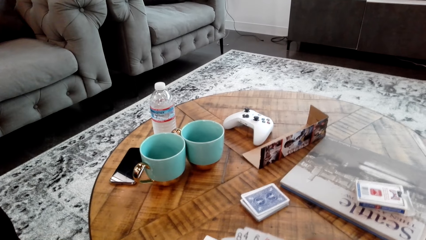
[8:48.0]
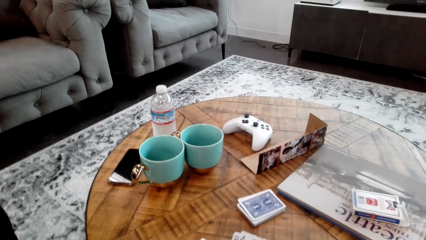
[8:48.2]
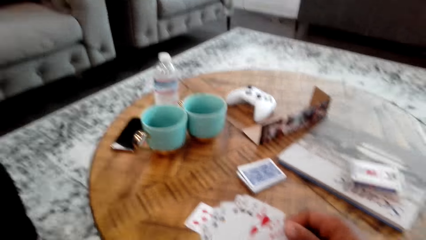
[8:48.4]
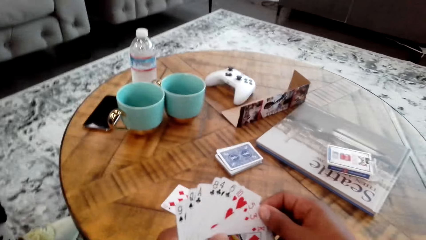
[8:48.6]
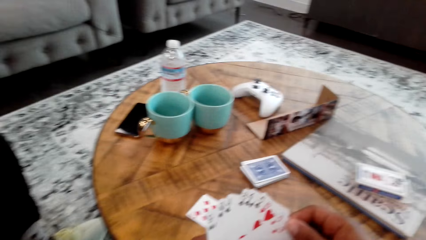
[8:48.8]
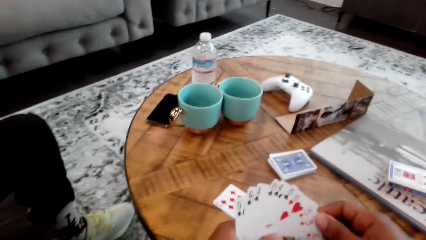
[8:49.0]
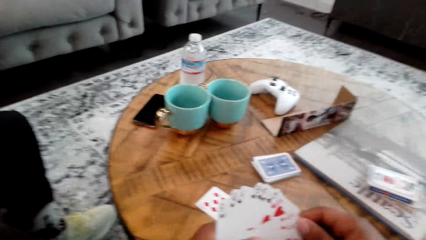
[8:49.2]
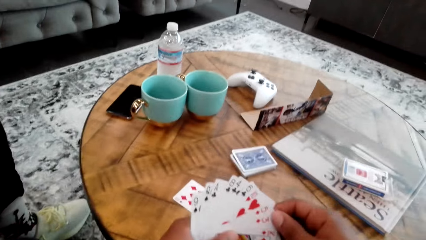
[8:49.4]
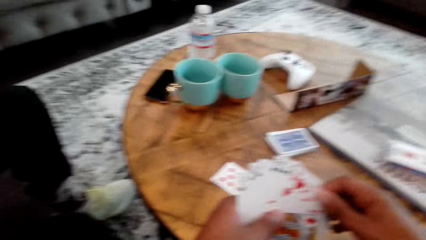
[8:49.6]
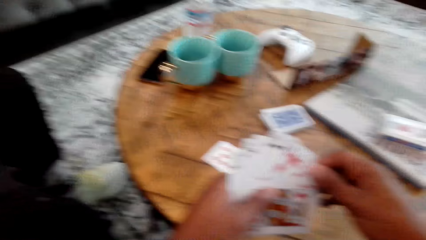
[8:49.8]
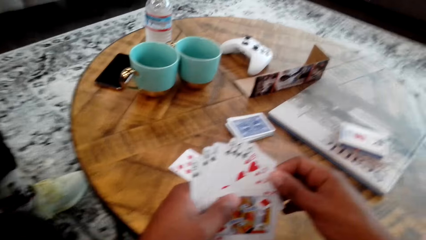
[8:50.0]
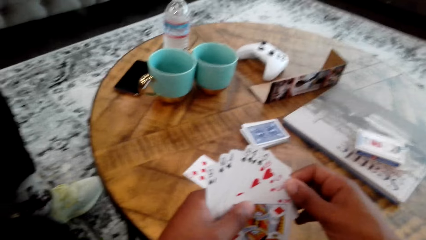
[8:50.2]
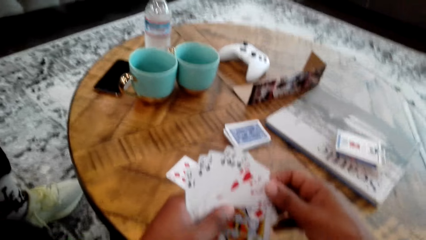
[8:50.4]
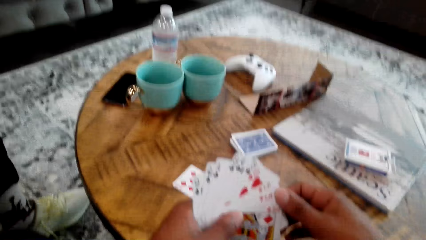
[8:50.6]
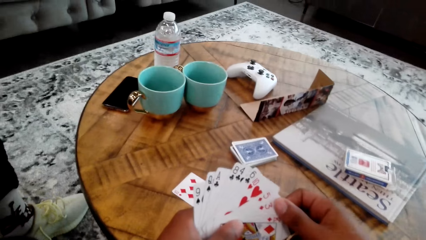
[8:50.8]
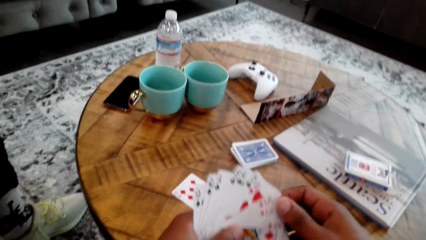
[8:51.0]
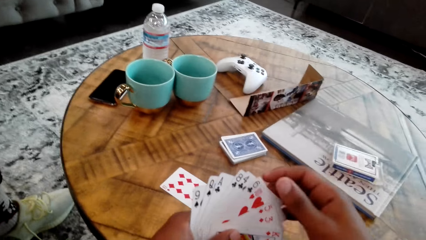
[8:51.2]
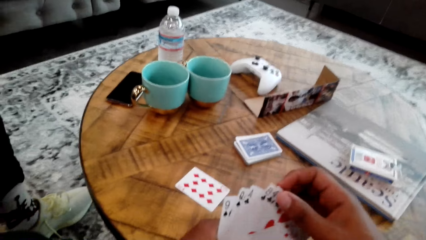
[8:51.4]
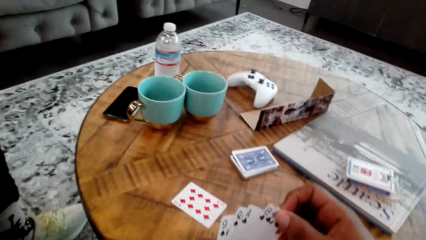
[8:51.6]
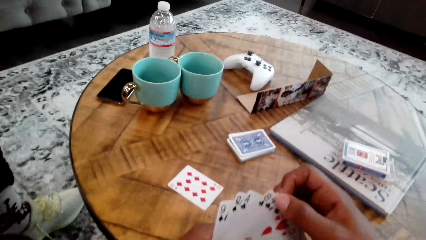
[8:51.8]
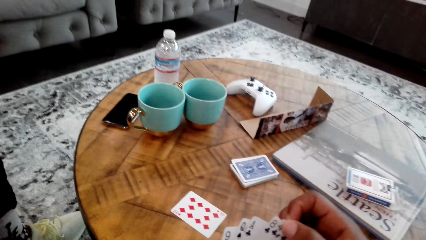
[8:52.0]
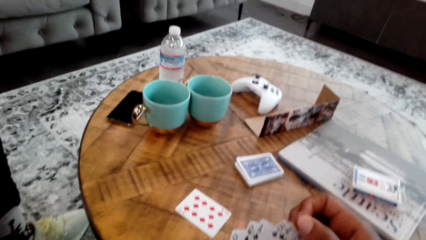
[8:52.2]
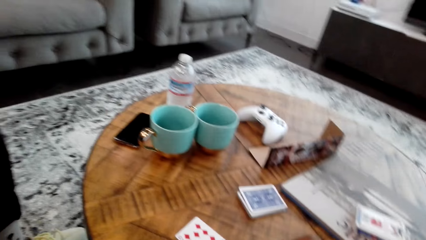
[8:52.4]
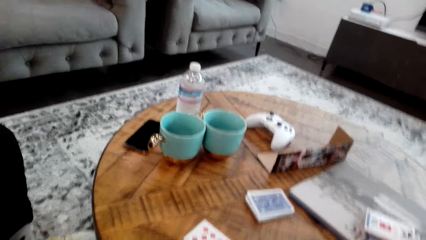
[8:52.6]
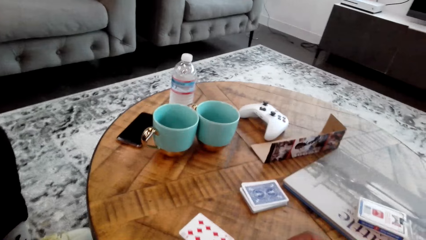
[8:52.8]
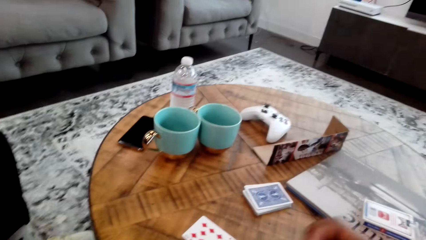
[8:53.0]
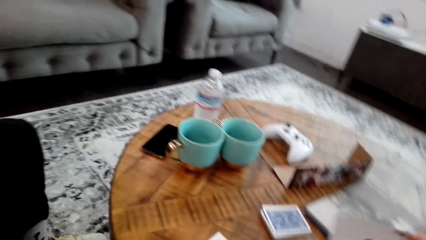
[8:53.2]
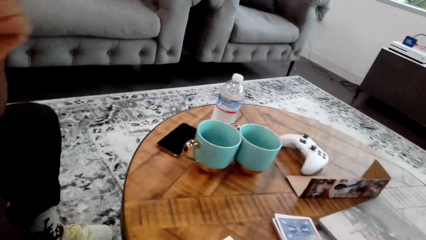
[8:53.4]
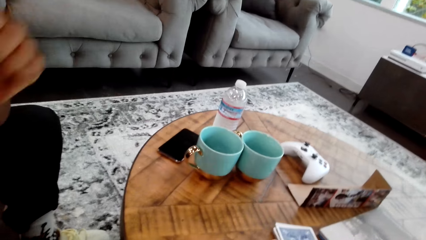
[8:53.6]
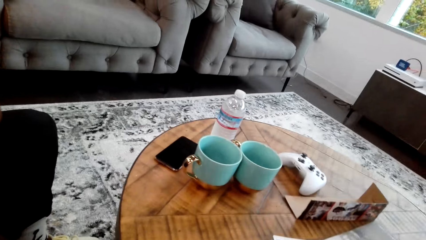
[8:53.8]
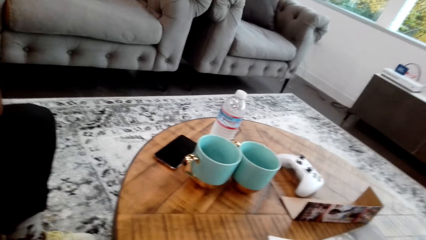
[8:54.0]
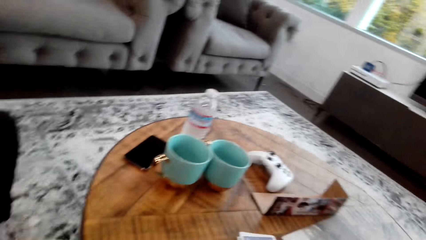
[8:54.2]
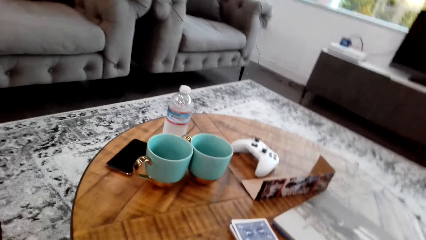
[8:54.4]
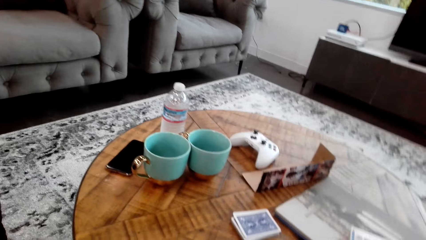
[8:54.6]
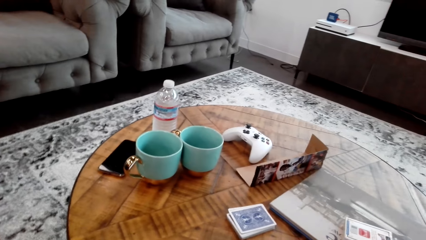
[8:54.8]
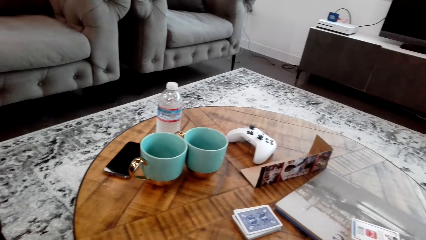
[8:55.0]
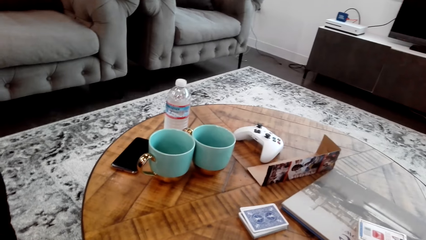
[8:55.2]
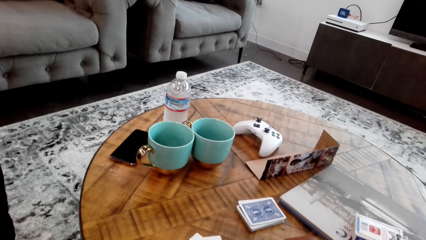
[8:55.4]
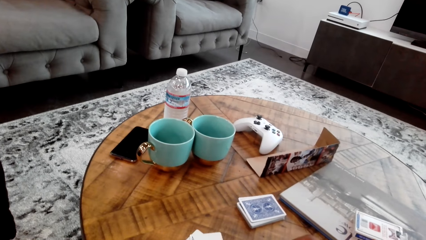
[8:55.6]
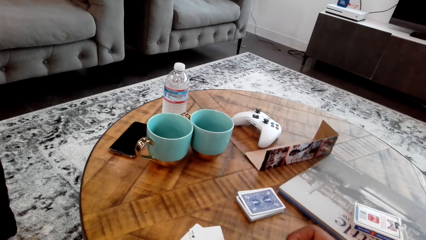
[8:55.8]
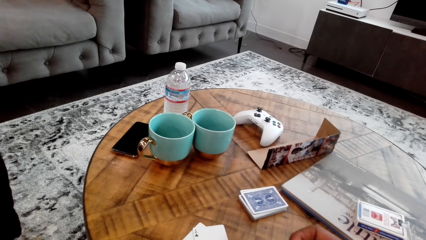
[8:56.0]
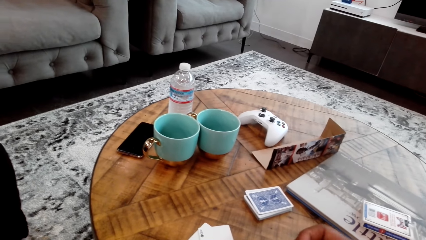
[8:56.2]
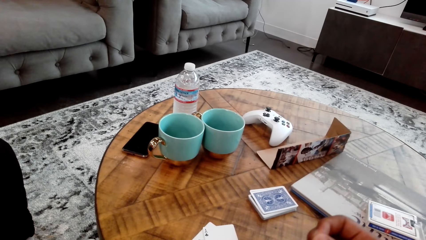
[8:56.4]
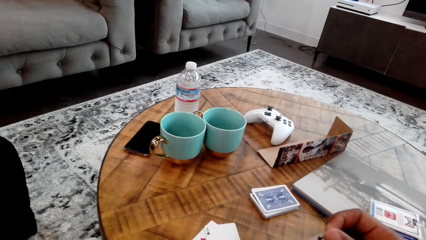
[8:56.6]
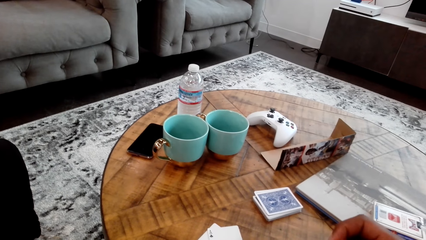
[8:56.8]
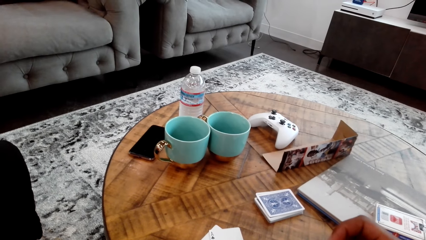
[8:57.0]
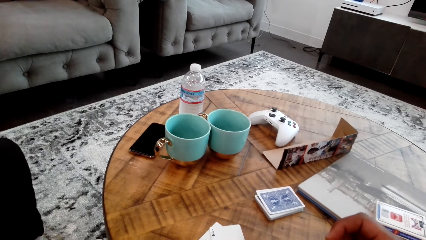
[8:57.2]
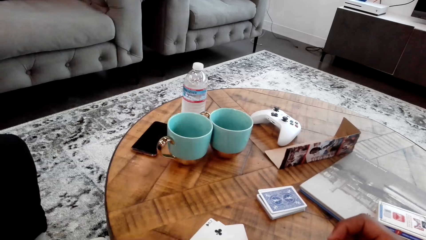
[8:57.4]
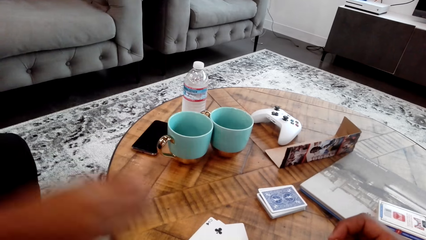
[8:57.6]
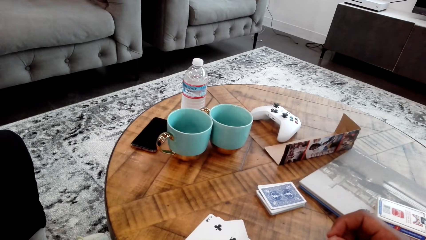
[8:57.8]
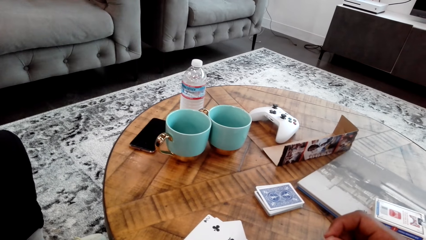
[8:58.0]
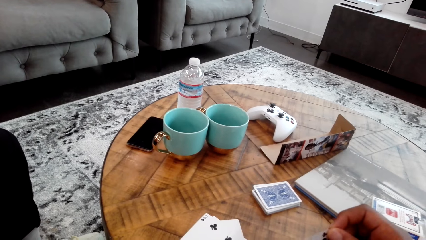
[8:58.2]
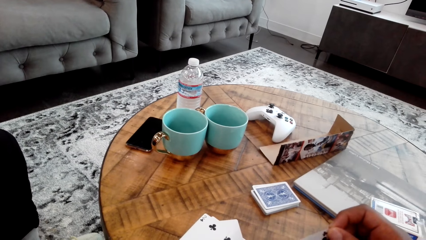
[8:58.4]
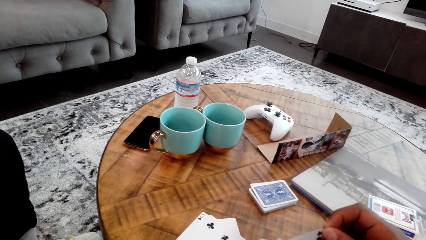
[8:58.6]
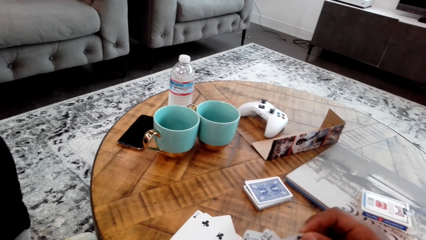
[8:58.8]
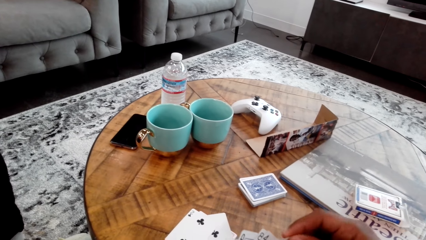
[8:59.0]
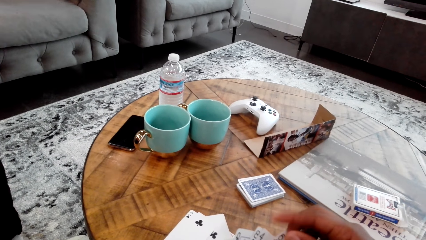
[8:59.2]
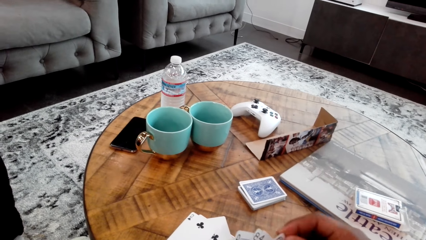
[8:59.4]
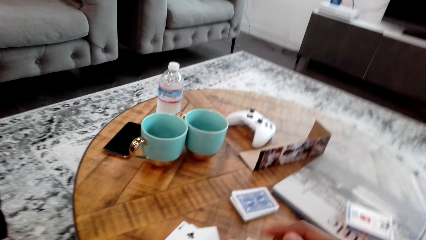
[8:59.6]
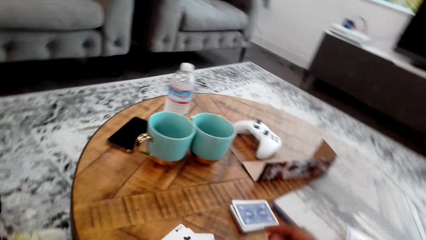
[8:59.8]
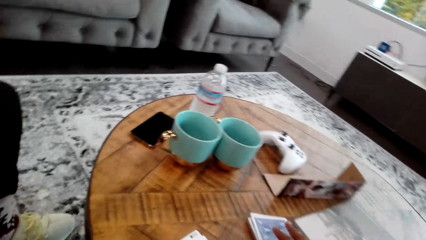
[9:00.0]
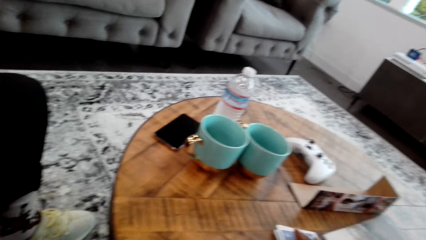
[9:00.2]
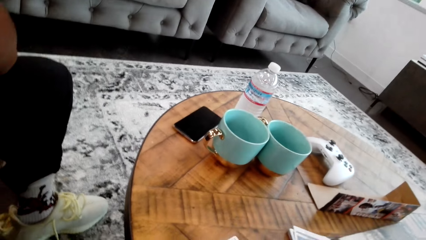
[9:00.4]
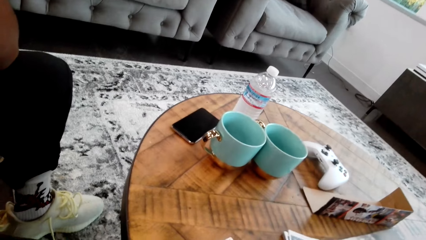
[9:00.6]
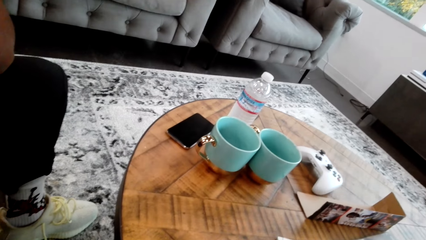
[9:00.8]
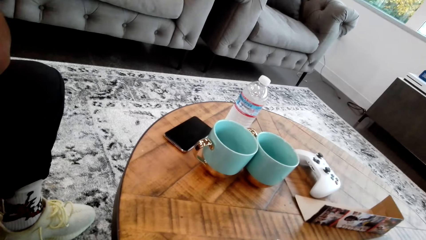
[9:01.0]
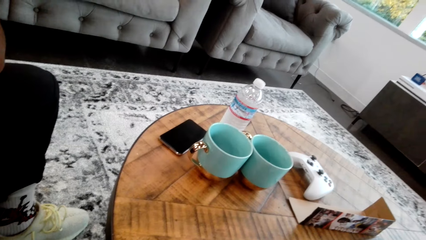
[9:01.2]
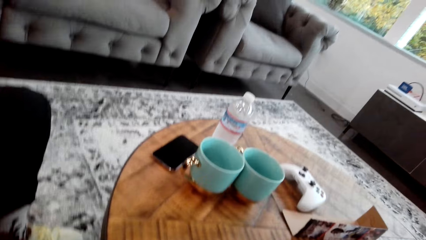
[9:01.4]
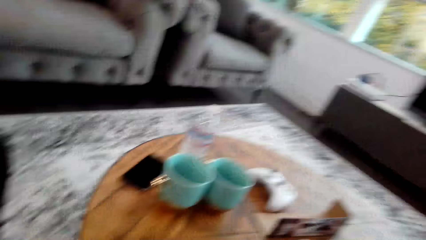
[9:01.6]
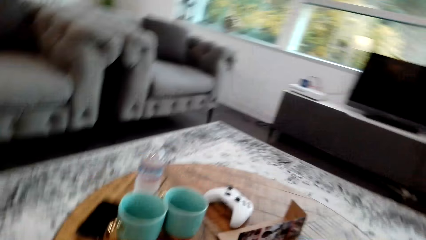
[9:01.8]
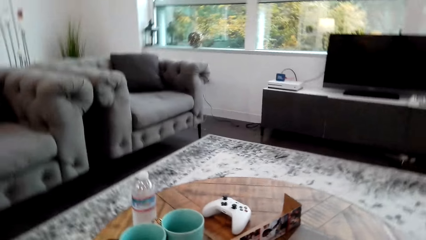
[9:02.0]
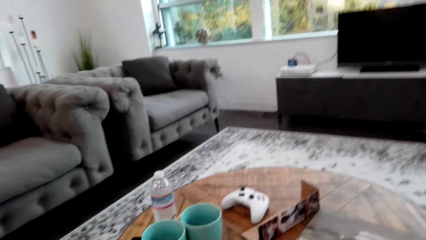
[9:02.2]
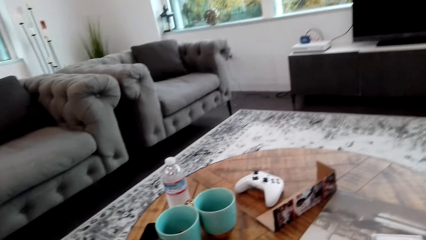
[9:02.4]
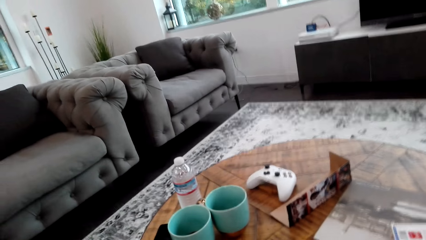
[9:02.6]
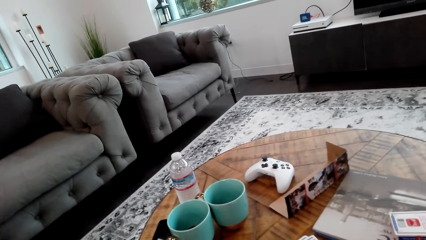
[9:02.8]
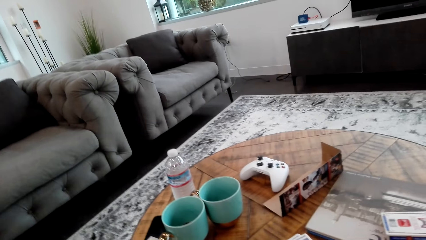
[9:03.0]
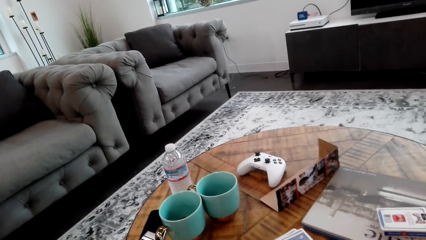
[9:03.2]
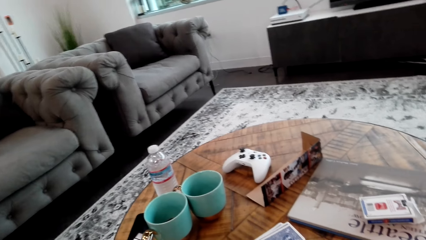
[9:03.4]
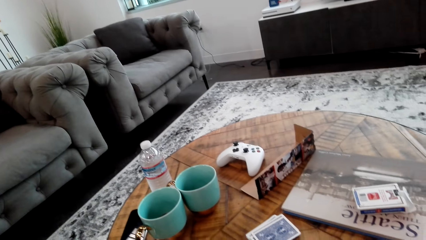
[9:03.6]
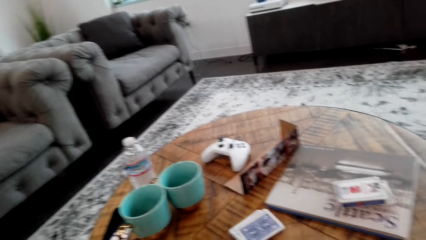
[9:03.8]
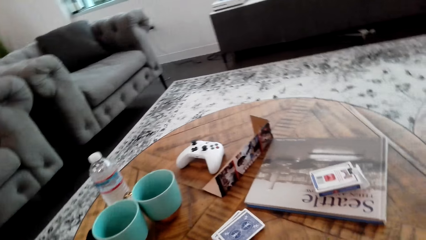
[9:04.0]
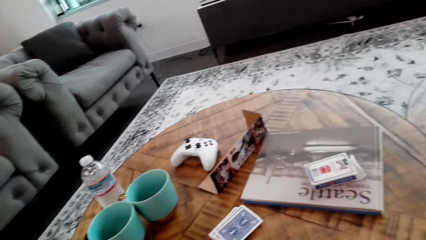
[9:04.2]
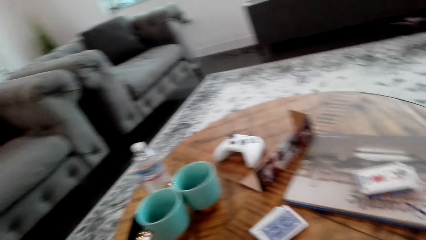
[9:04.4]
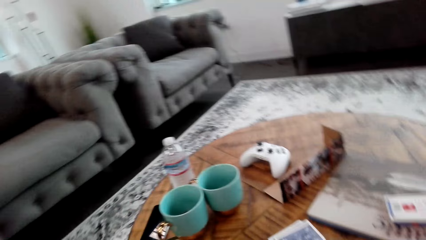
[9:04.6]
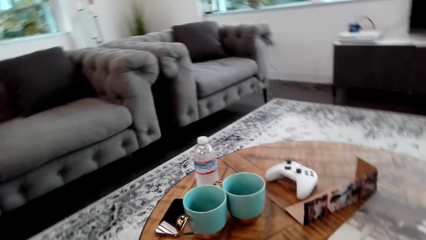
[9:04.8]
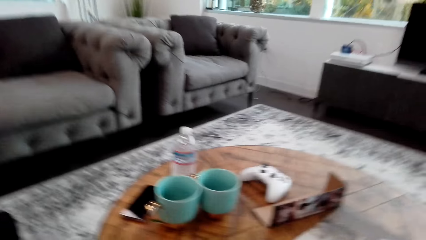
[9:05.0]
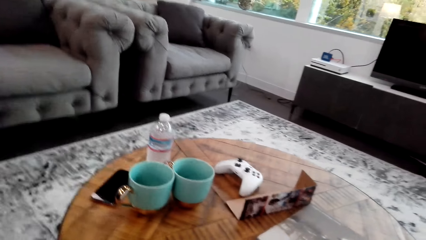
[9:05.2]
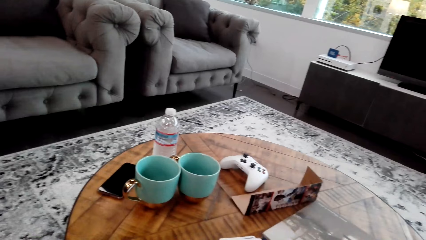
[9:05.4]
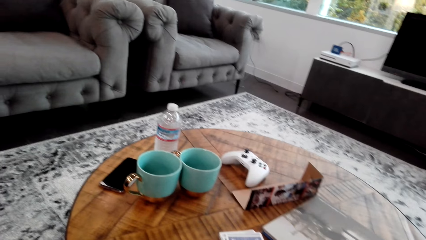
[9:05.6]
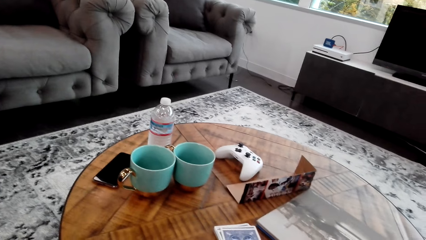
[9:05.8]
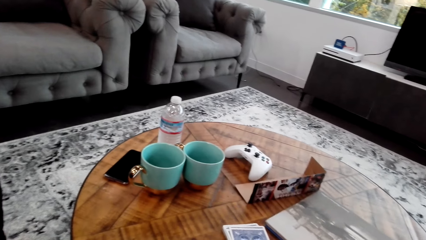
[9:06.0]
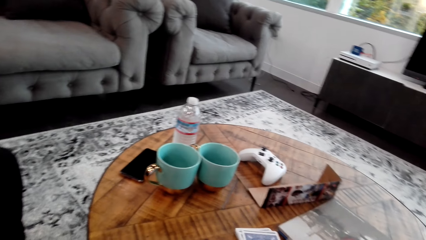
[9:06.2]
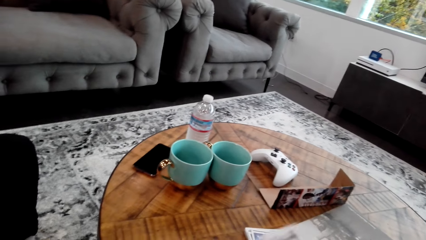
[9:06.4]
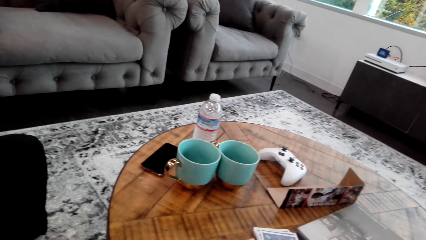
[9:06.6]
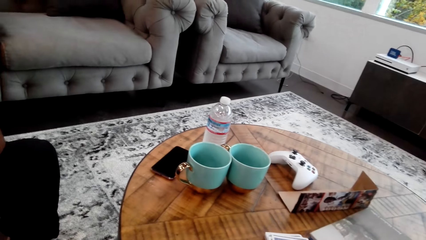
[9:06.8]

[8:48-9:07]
The camera wearer looks at the cards in hand. A person drops a card on the table. The camera wearer looks around the house.
